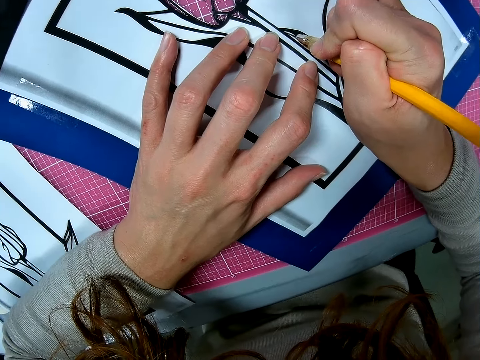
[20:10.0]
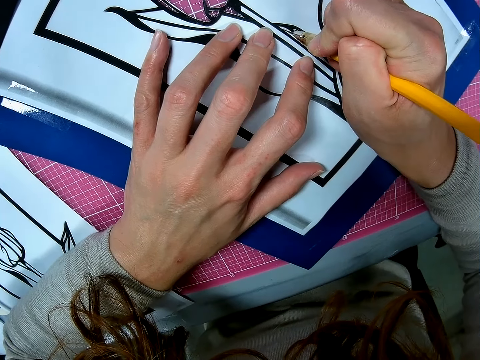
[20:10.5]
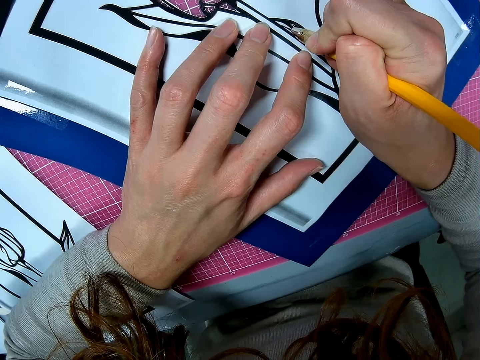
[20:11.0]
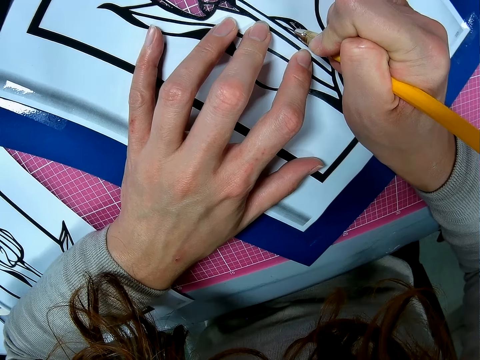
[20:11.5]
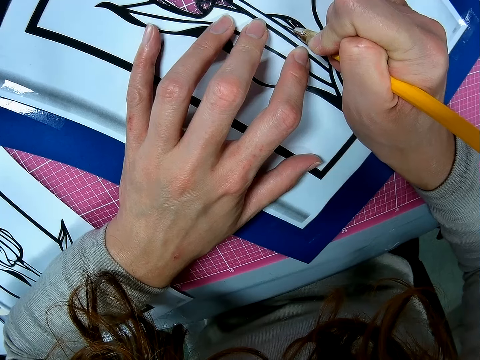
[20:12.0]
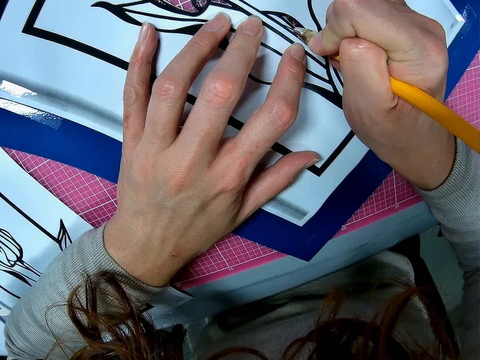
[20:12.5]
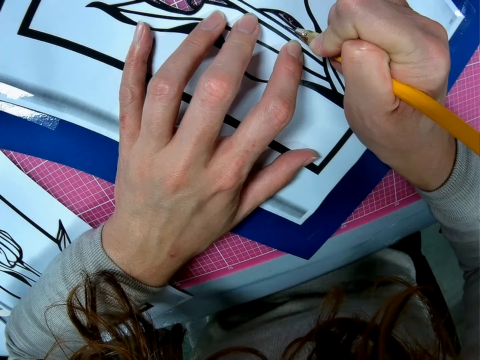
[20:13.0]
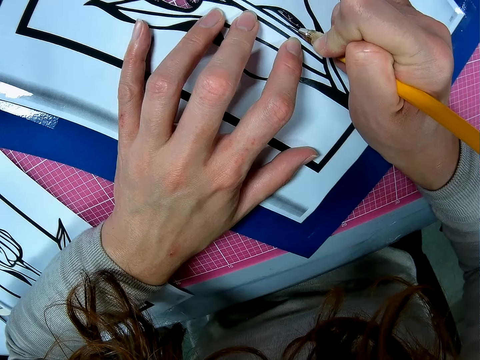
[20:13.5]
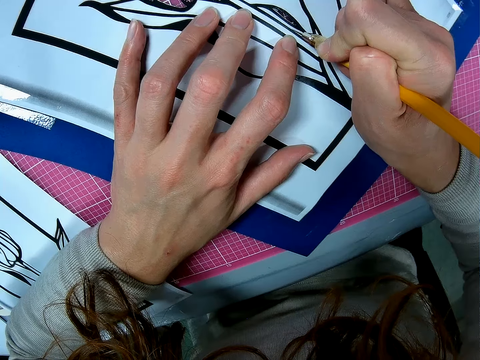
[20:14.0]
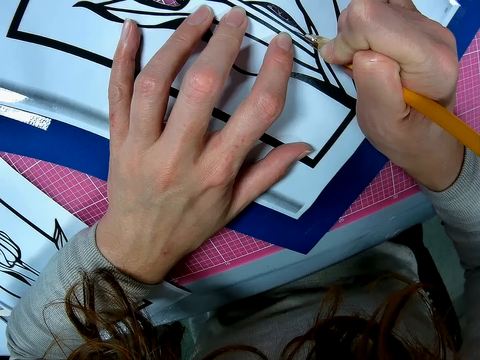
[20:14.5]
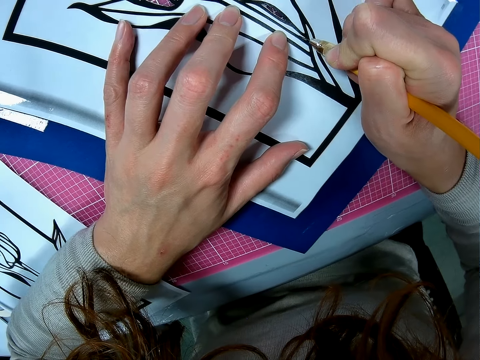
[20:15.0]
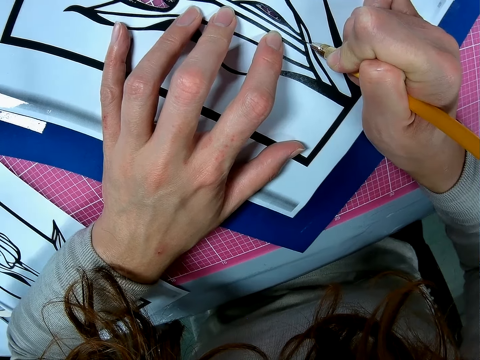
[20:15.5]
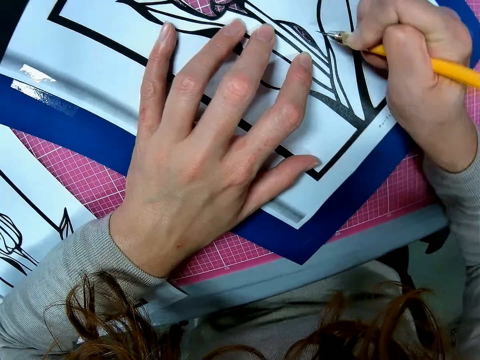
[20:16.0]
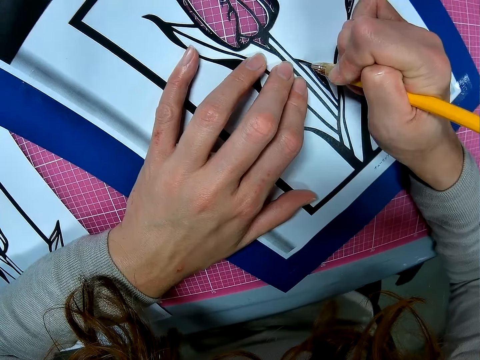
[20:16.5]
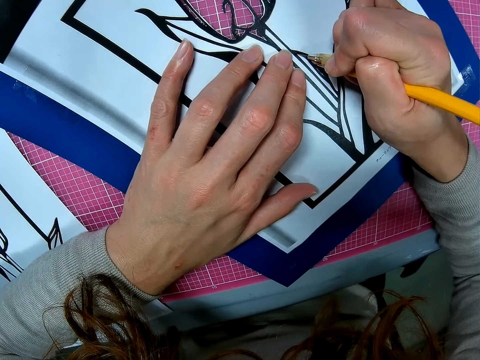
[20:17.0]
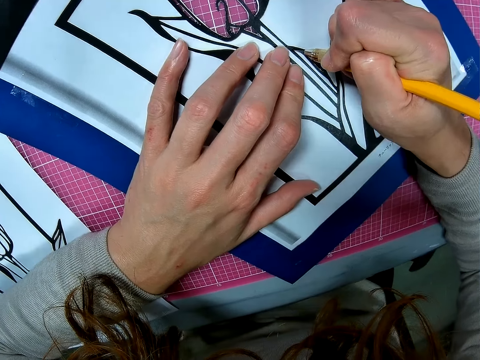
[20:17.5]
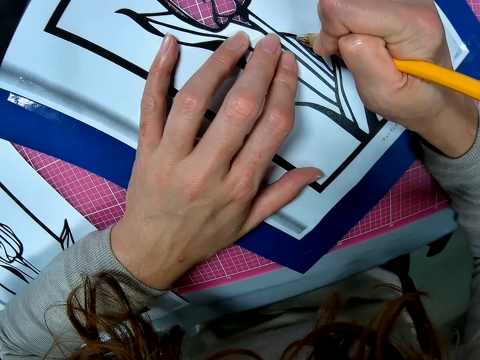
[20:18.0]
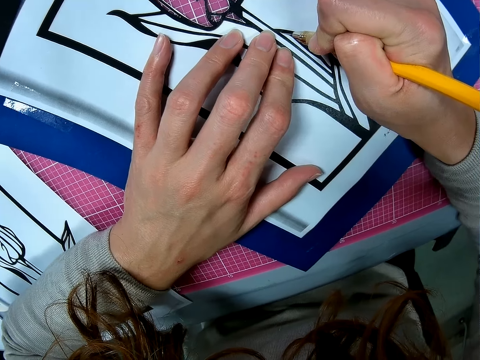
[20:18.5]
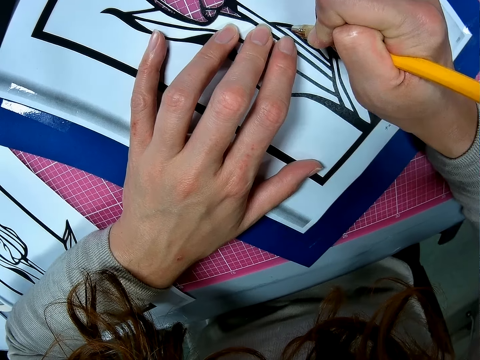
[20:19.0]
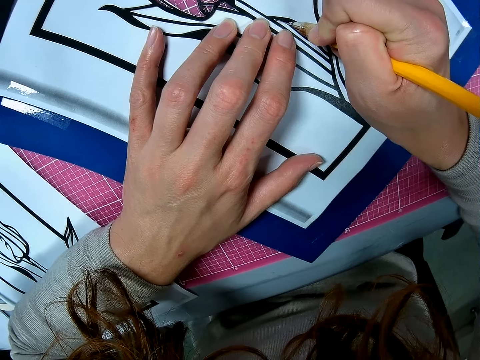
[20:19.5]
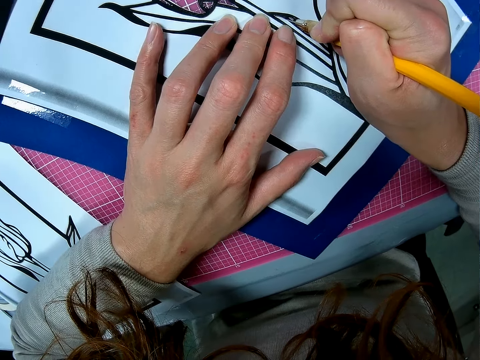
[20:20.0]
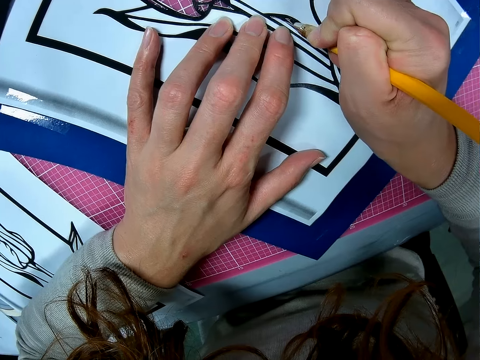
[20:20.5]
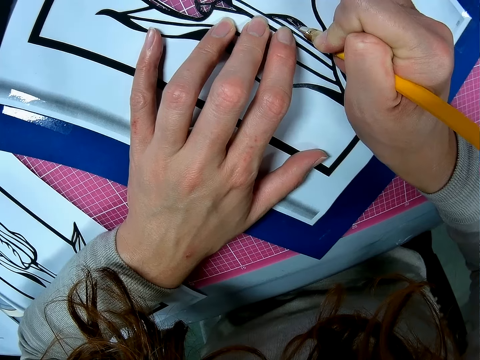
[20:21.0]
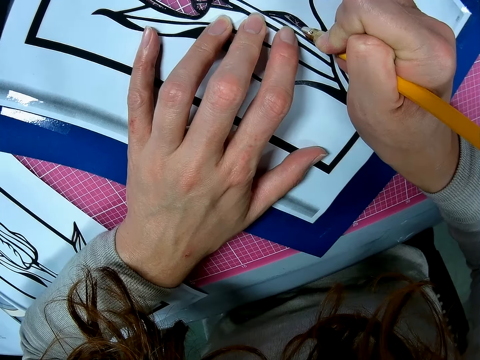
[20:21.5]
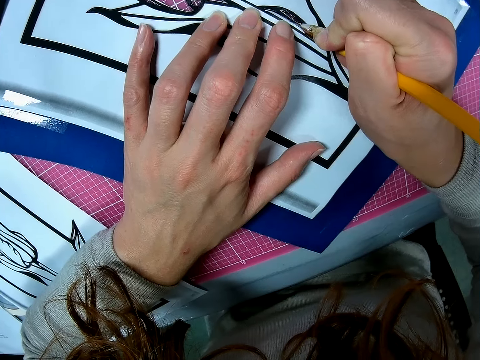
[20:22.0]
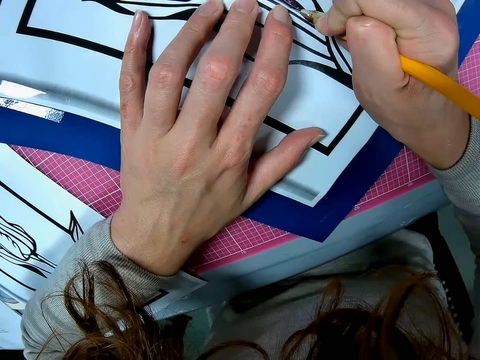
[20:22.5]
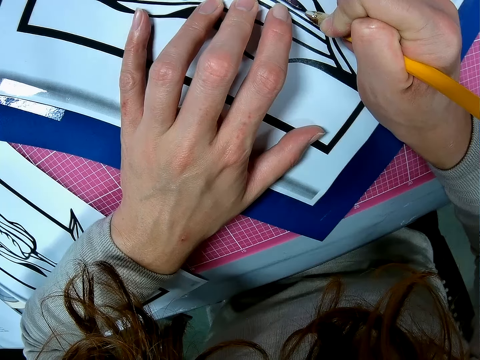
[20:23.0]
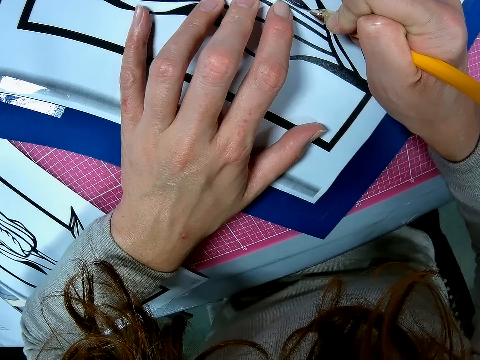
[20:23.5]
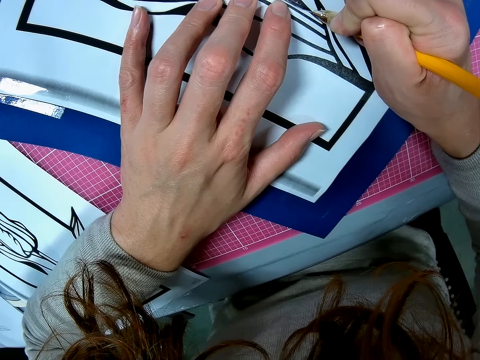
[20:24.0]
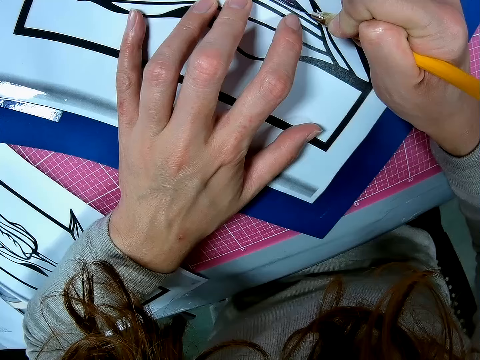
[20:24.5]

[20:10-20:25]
The camera wearer cuts the paperboard using the scalpel.

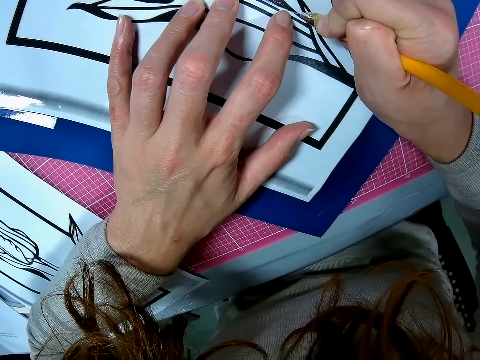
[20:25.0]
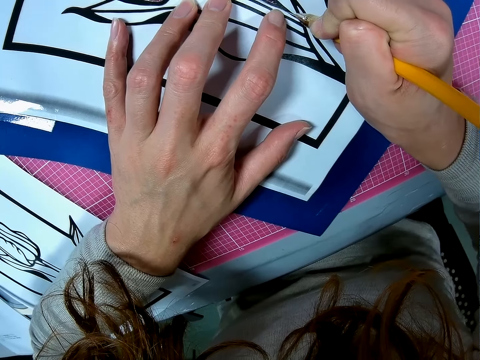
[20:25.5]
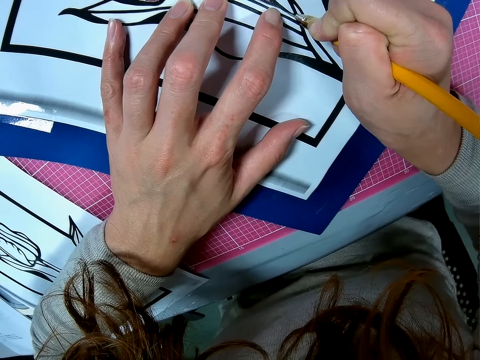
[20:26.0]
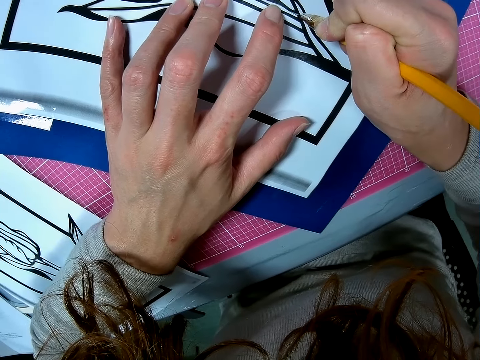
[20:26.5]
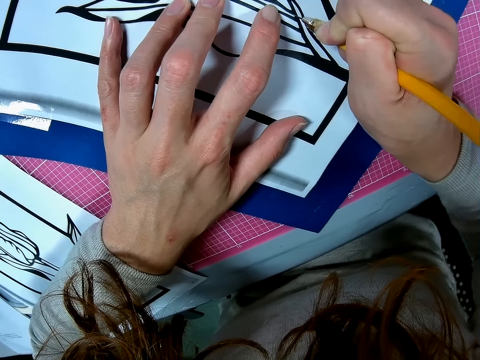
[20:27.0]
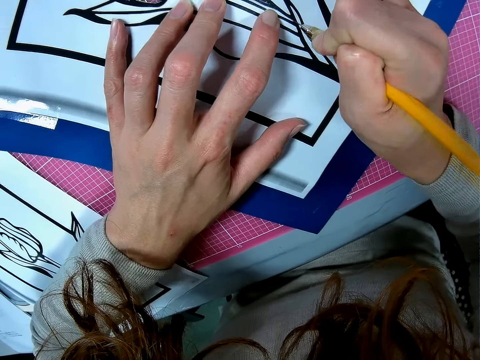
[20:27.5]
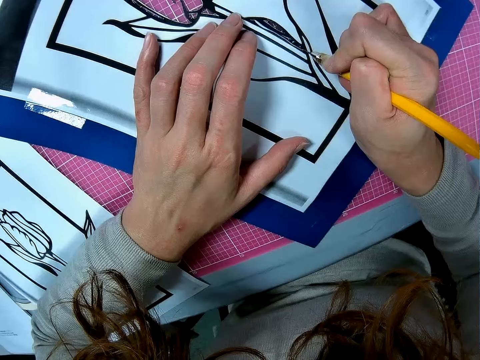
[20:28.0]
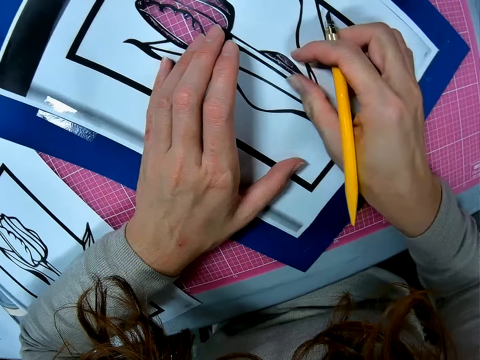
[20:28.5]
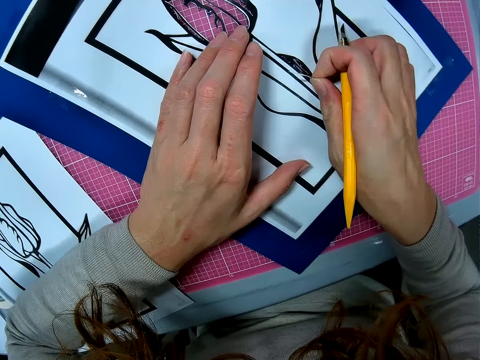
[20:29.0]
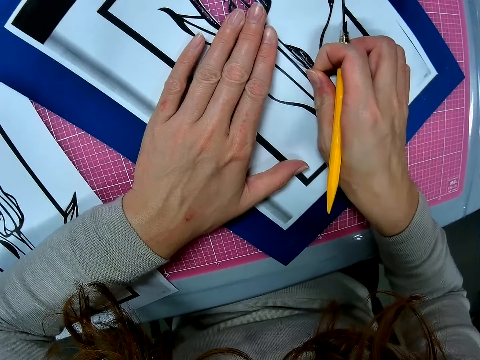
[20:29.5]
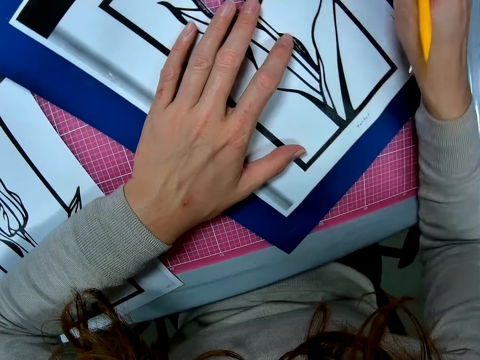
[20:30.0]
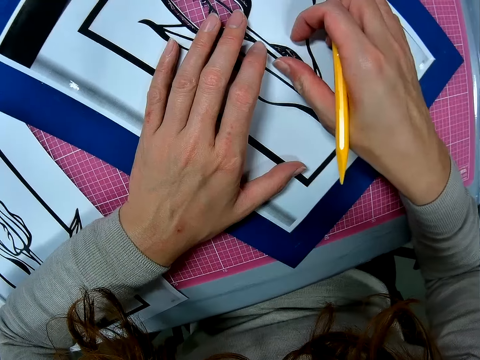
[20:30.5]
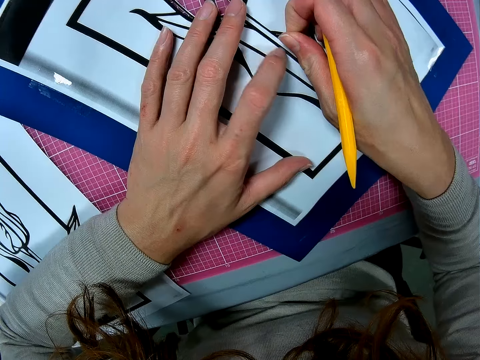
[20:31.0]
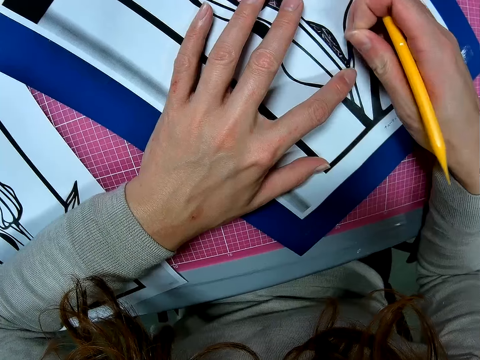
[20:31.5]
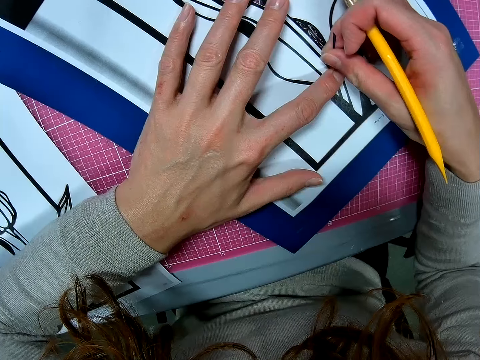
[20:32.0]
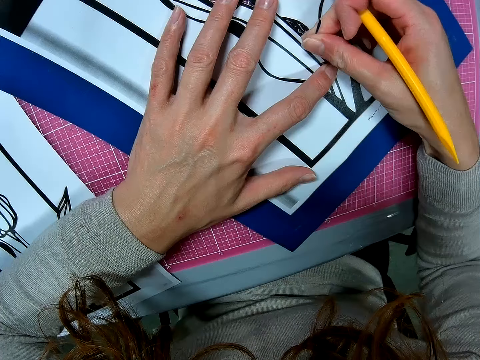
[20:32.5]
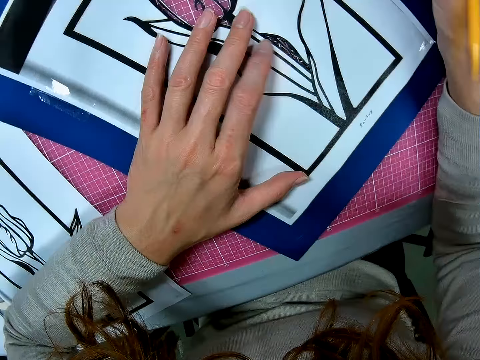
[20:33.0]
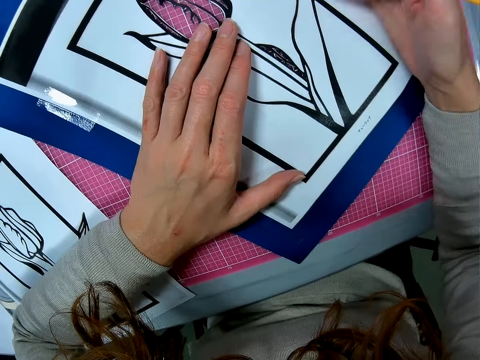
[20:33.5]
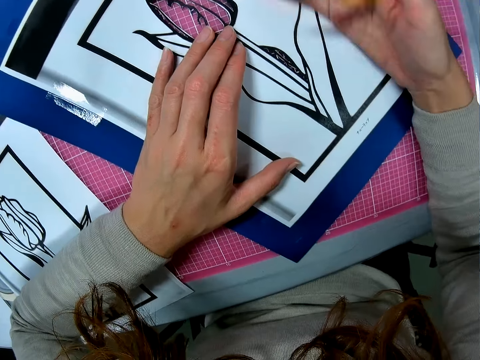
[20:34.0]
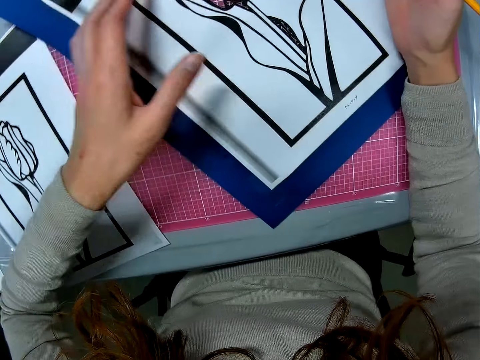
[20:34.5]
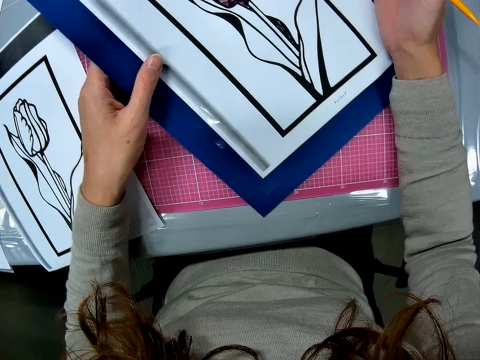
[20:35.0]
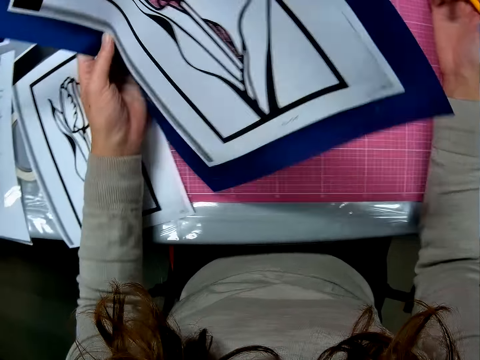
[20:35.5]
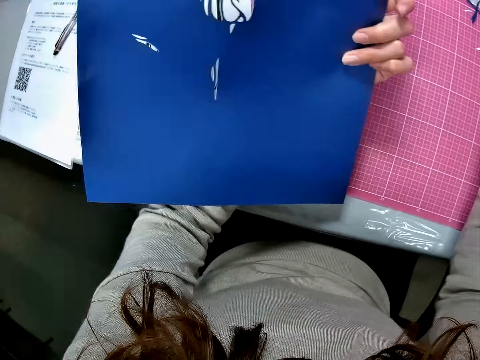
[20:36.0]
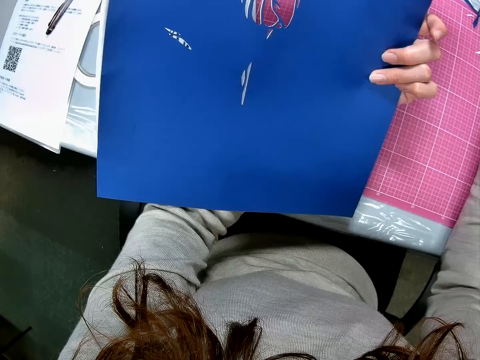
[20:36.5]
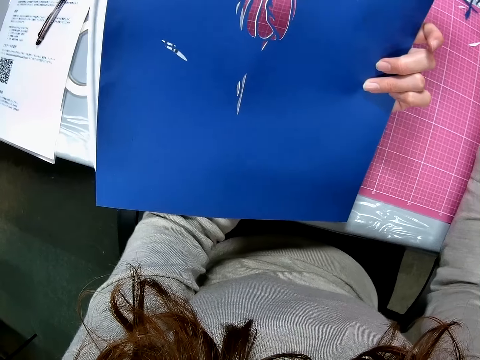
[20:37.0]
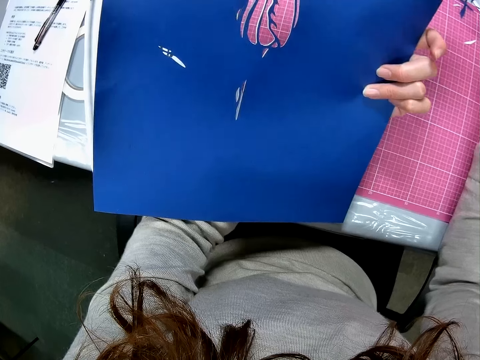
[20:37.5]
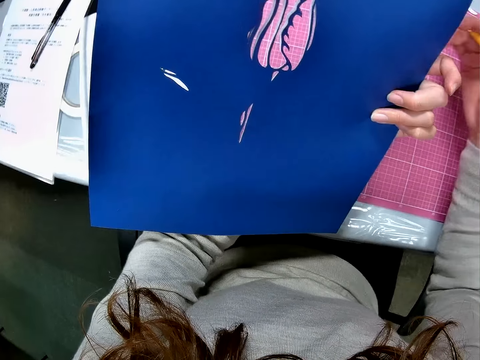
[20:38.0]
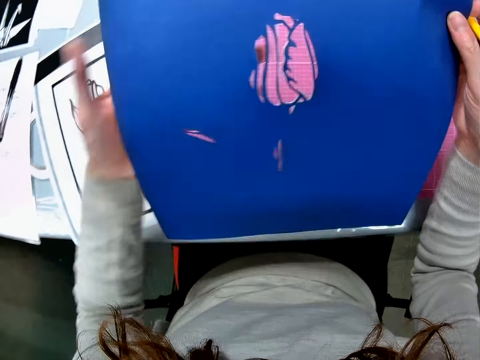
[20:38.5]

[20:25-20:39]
The camera wearer removes the piece of paper with her hand. They put the piece of paper away. They remove the piece of paper. They put the piece of paper away. They wipe the paperboard with his hand. They turn the paper on the table. They look at the paperboard.
